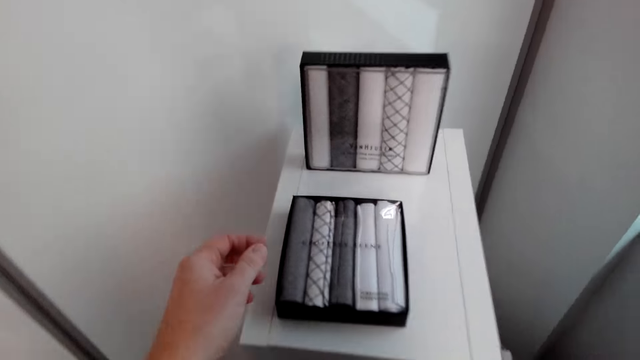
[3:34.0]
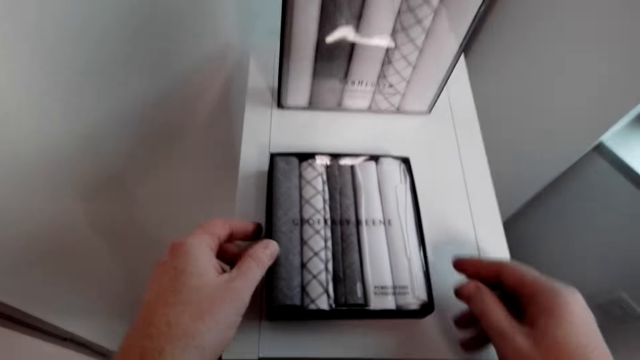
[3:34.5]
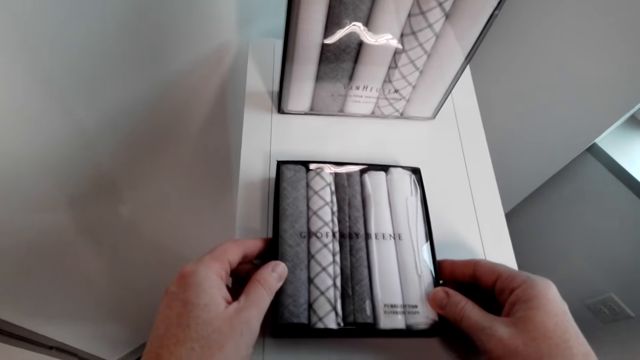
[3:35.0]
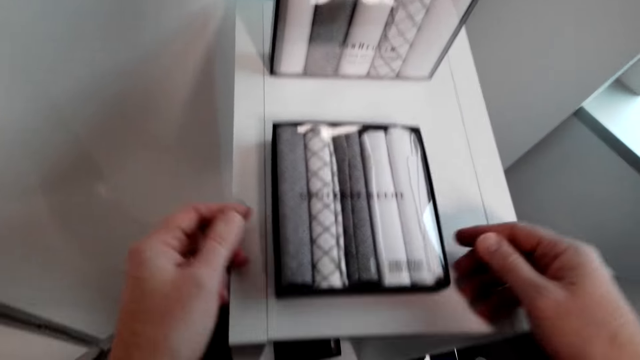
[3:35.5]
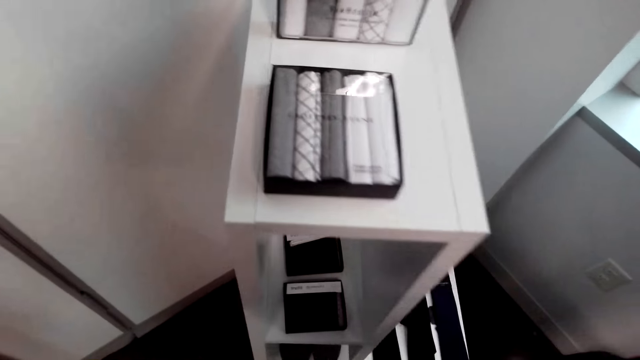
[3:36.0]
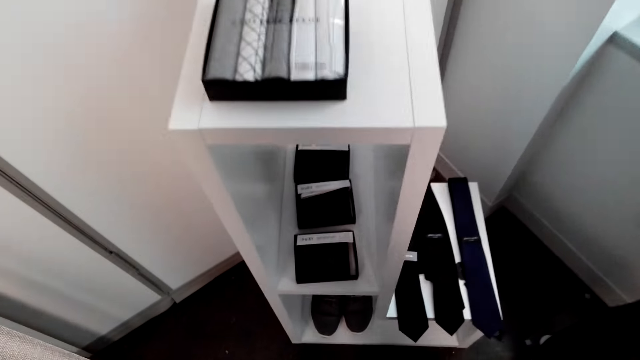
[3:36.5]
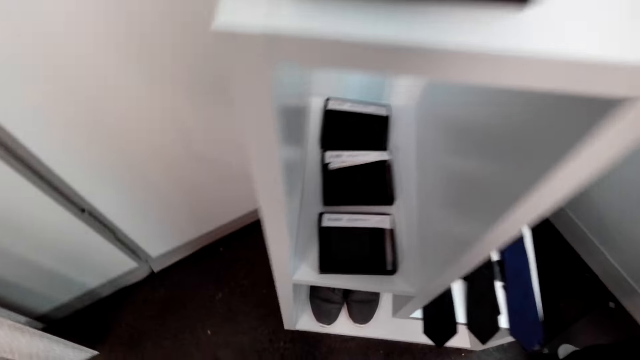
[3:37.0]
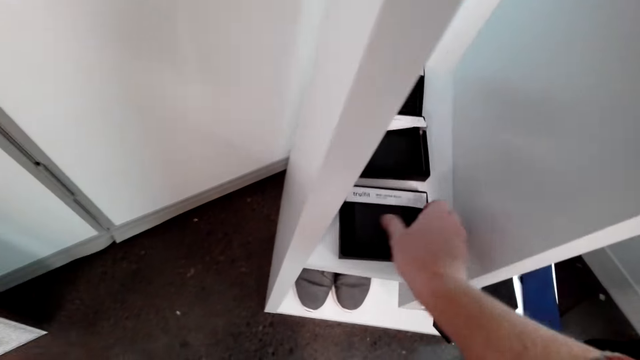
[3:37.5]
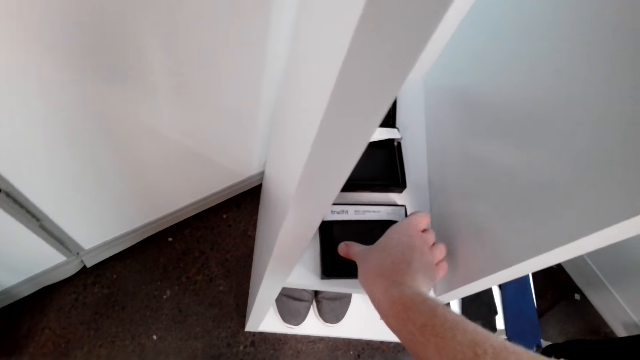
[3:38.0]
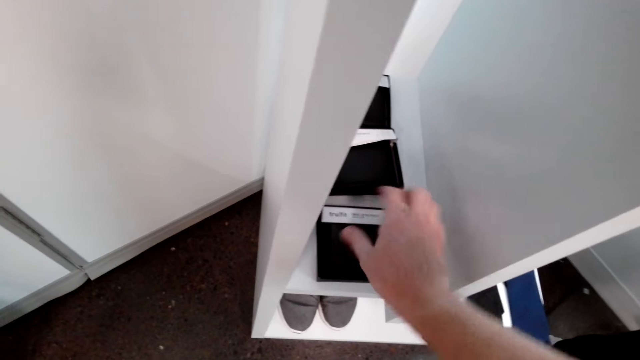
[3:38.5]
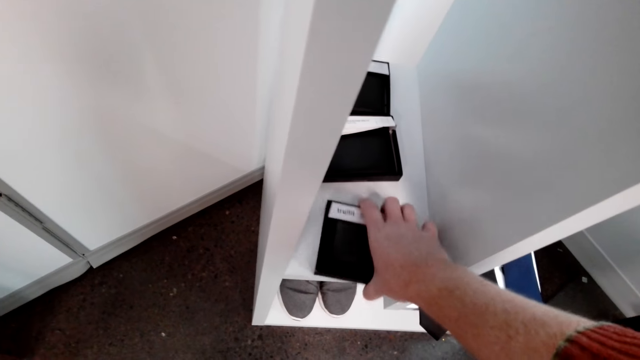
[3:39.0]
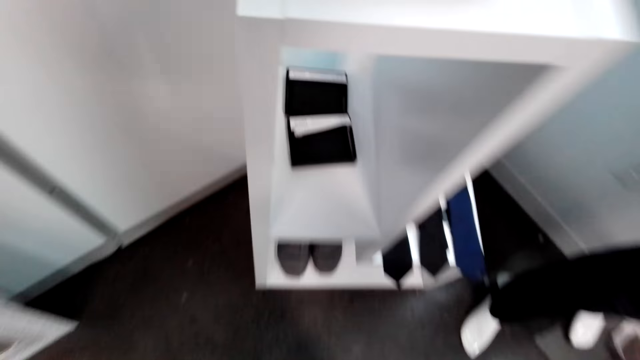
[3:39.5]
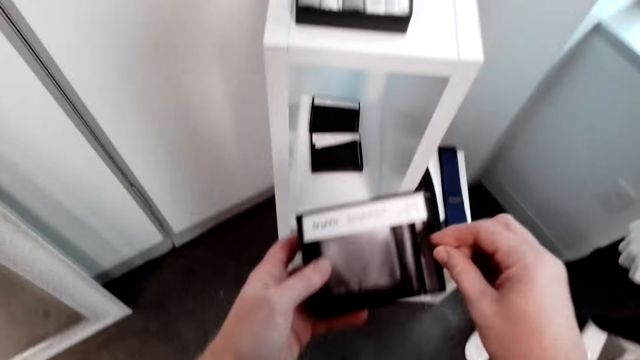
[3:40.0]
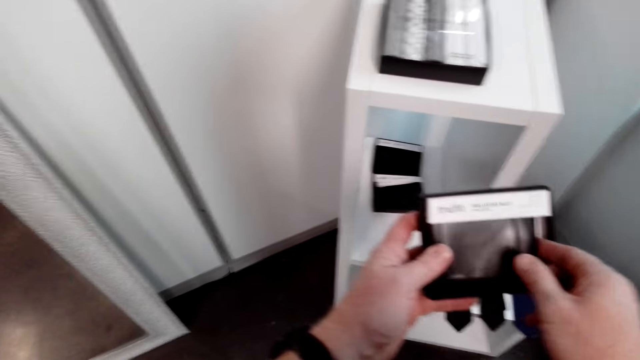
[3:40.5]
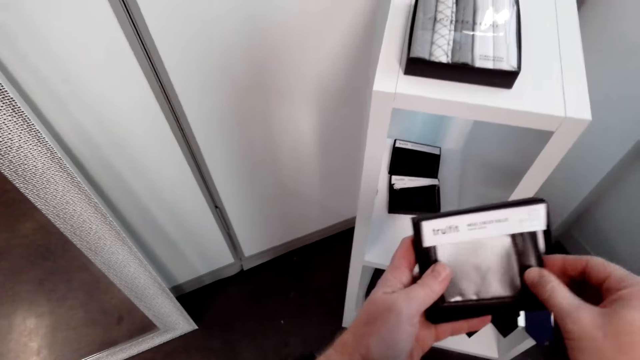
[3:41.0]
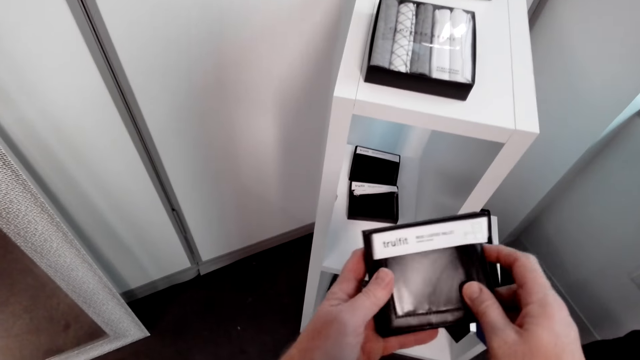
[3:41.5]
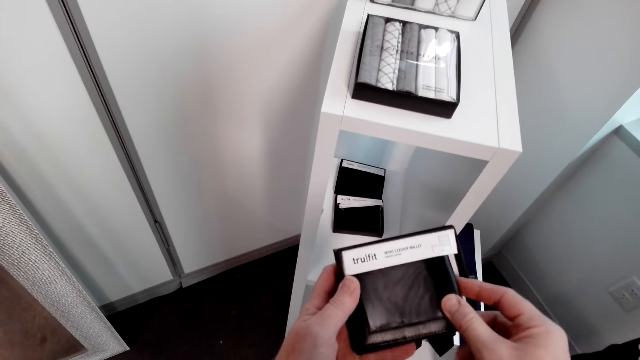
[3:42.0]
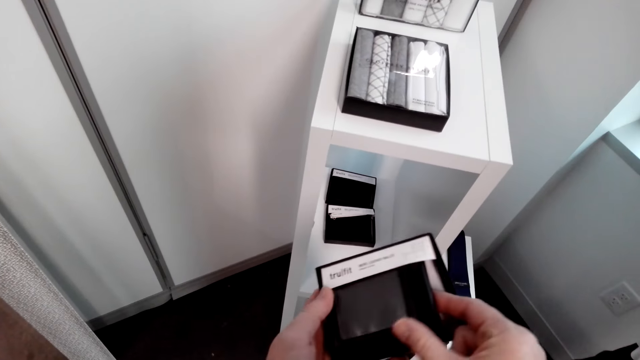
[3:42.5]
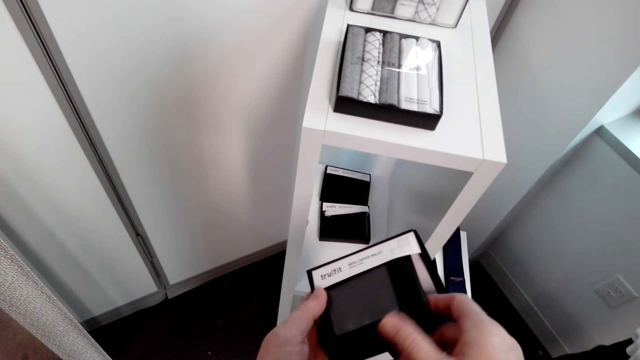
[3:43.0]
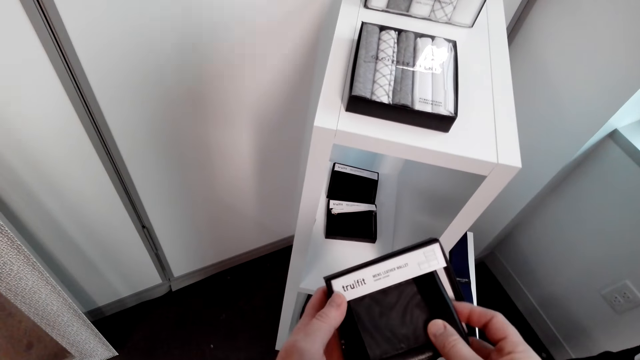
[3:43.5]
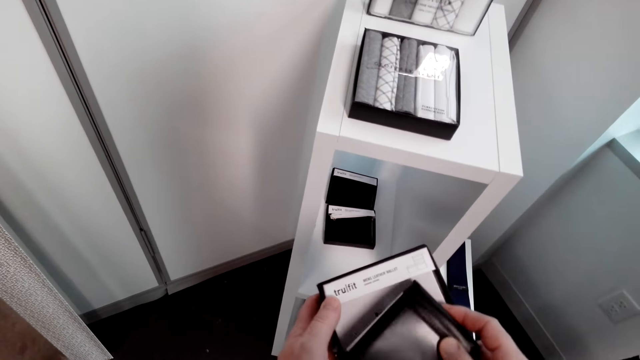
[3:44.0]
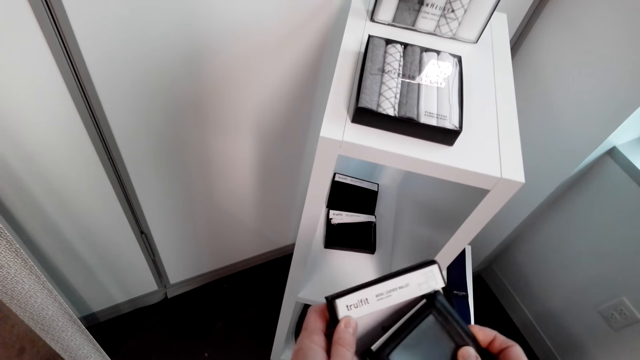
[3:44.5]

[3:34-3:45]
The camera wearer touches the box. They hold the box from the display cabinet. They remove the hand from the box on the display cabinet. They look around. They walk in the shop. They pick the box of wallets from the display cabinet. They open the wallet box. They remove the wallet from the box.

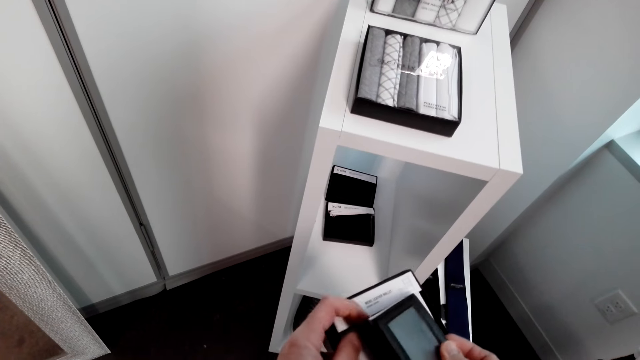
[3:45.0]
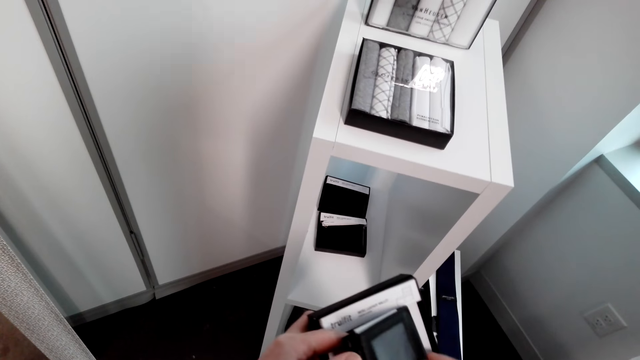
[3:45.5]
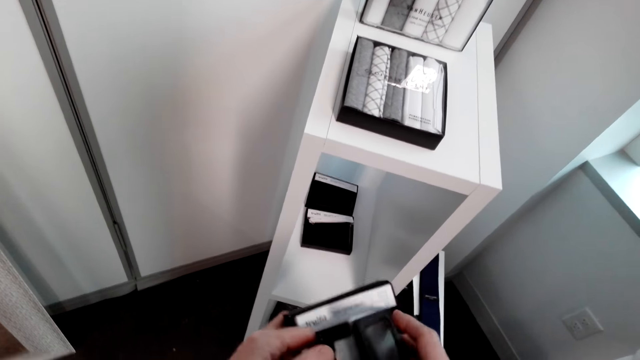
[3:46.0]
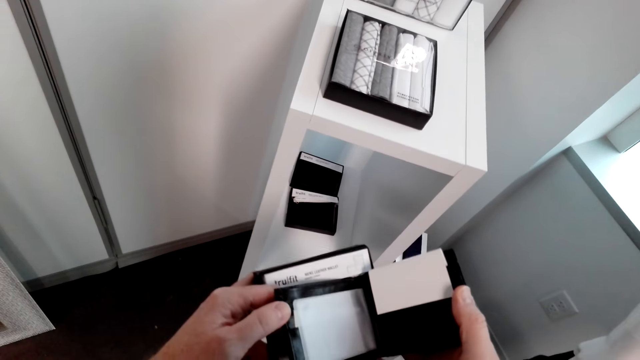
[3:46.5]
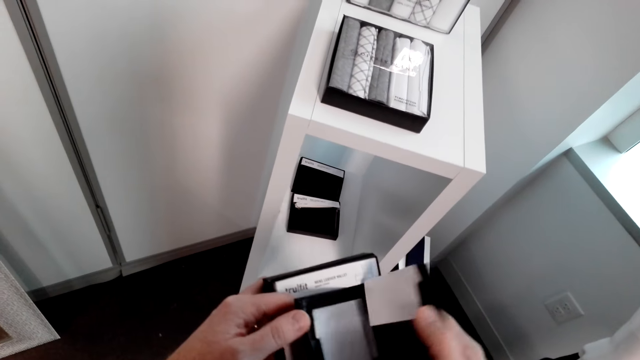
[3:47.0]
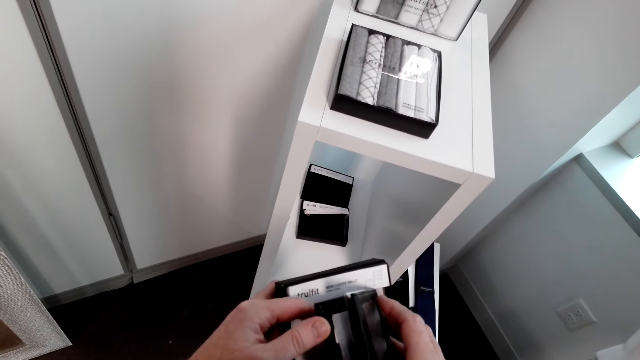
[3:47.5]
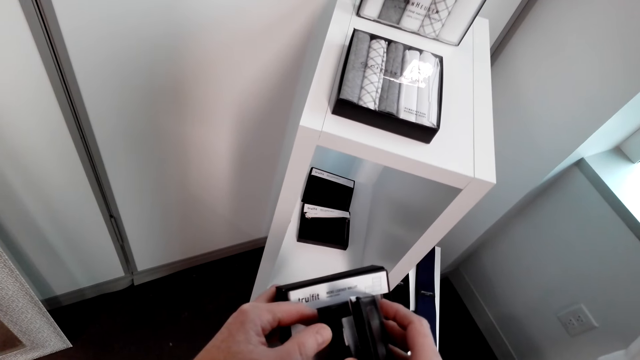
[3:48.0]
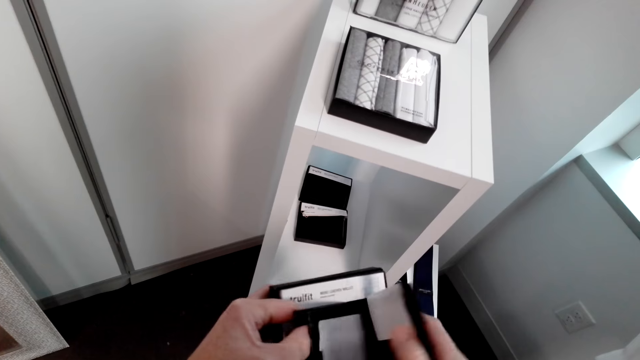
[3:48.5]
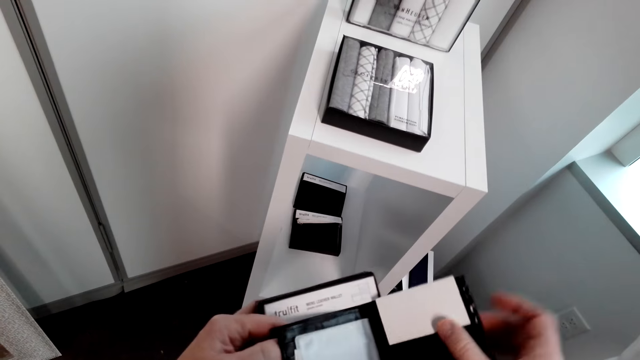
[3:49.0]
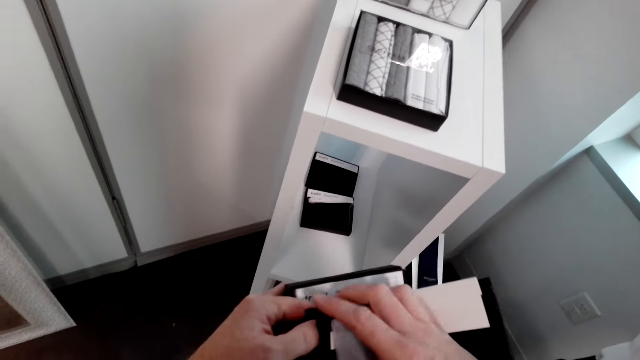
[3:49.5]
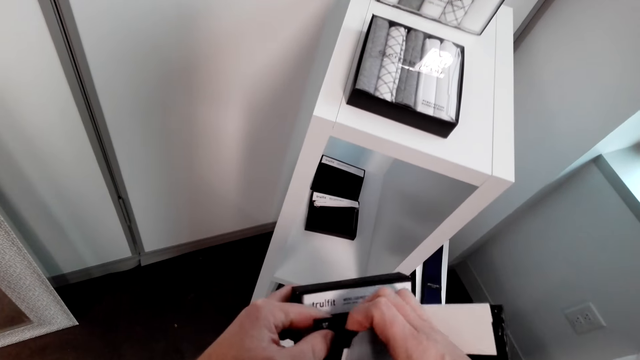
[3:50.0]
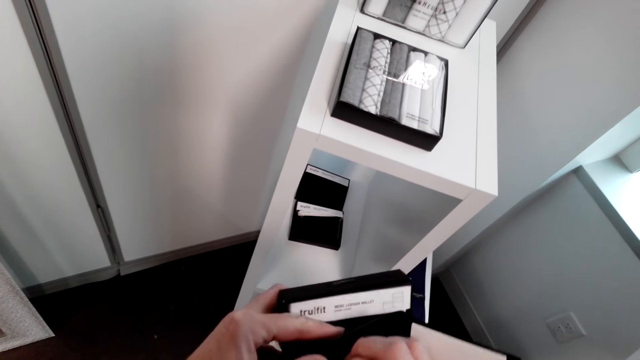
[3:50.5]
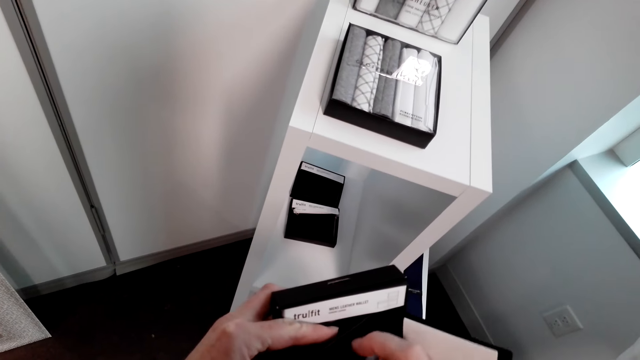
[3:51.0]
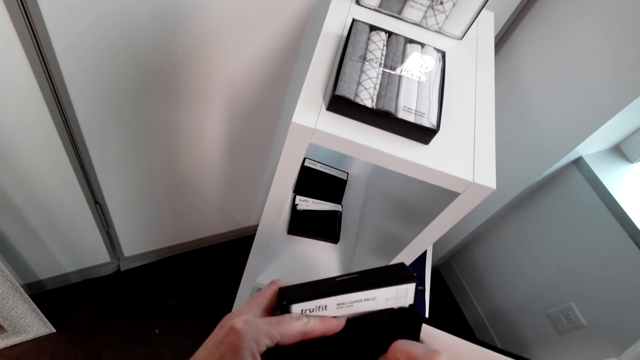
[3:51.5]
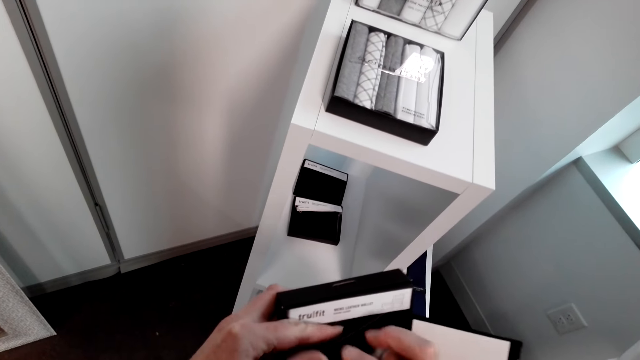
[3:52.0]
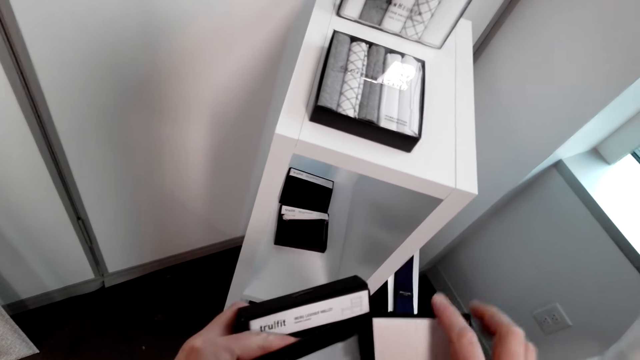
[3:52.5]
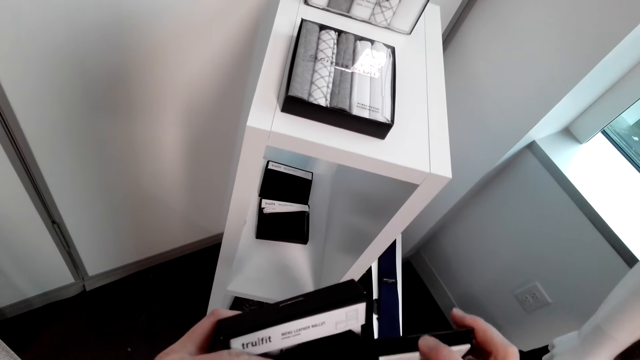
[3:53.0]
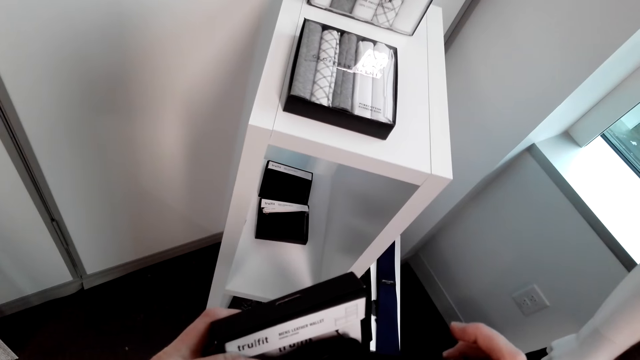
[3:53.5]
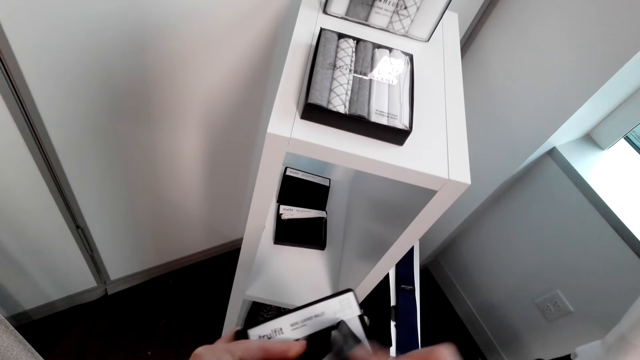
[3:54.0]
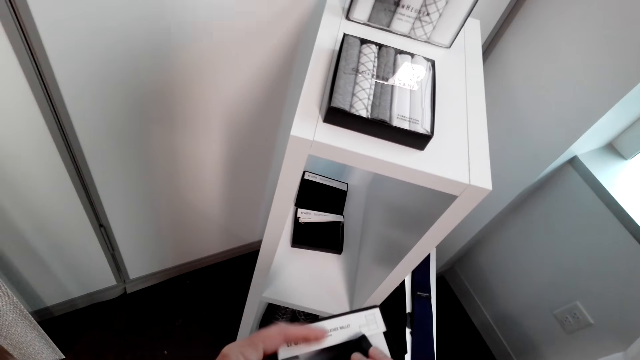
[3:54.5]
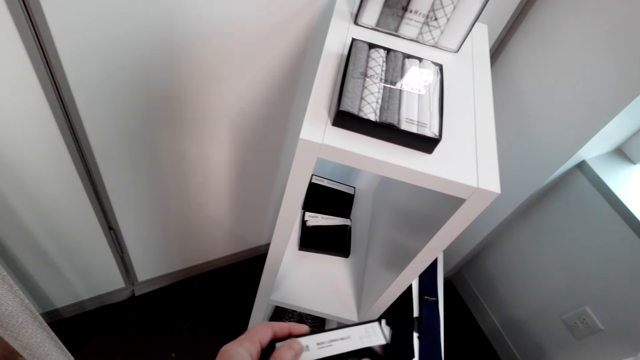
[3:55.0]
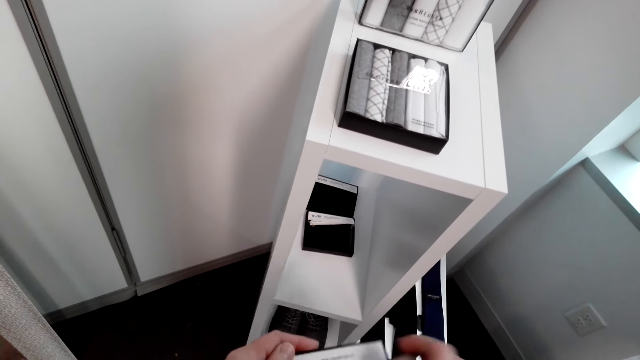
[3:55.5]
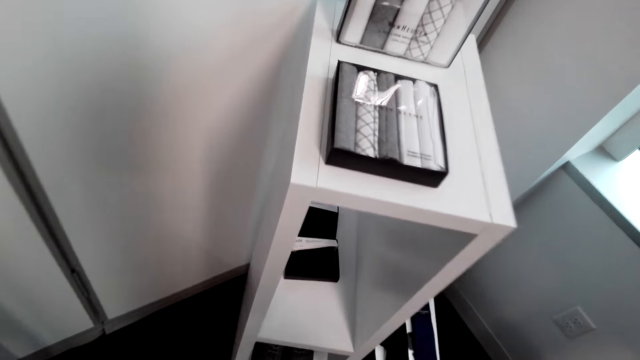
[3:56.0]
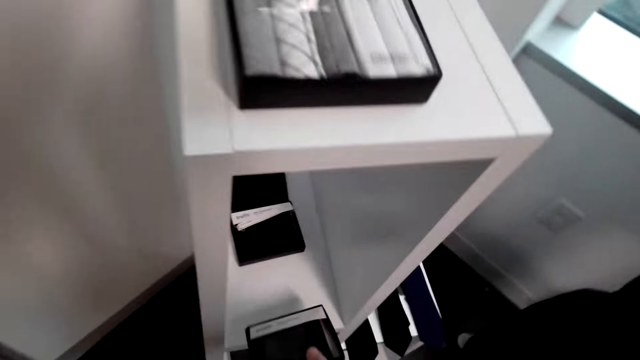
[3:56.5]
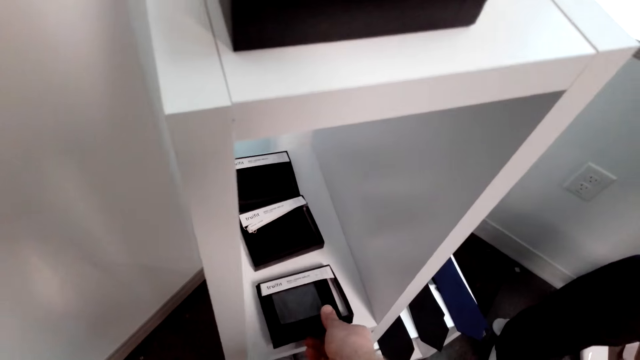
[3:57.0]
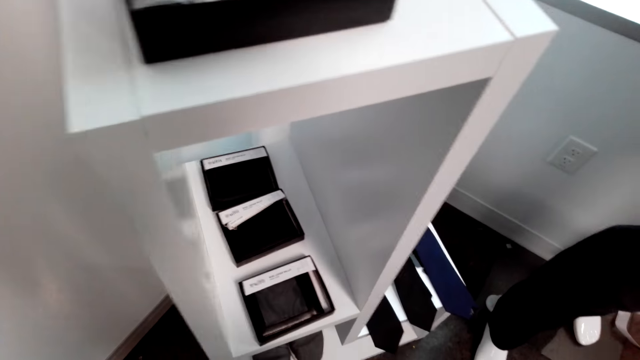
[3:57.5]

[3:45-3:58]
The camera wearer opens the wallet. They close the wallet. They fix the wallet into the box. They put the wallet box in the display cabinet.
